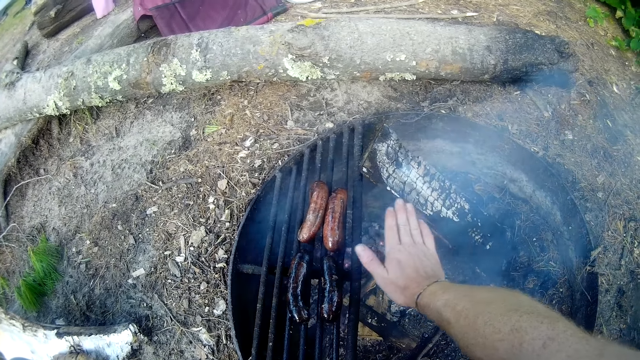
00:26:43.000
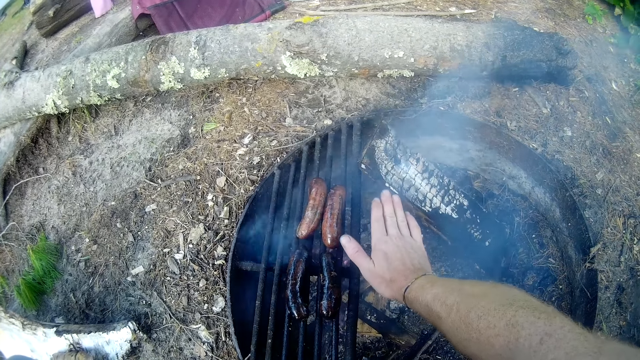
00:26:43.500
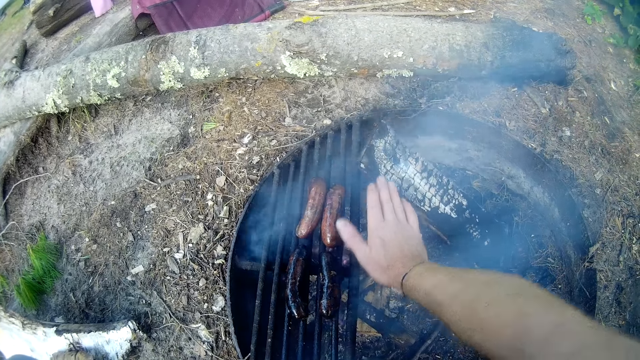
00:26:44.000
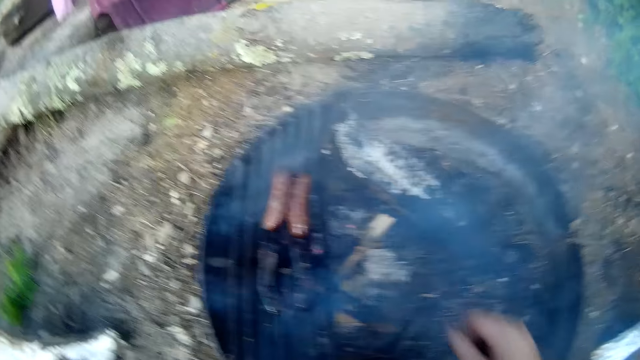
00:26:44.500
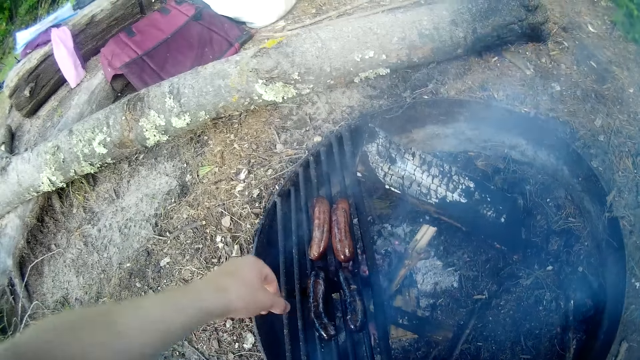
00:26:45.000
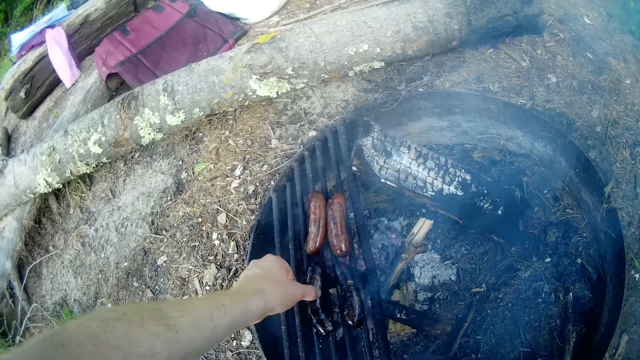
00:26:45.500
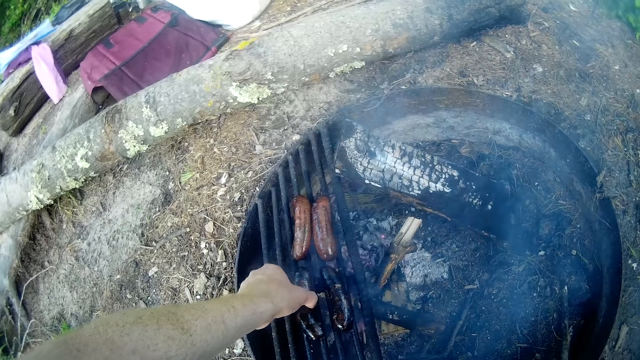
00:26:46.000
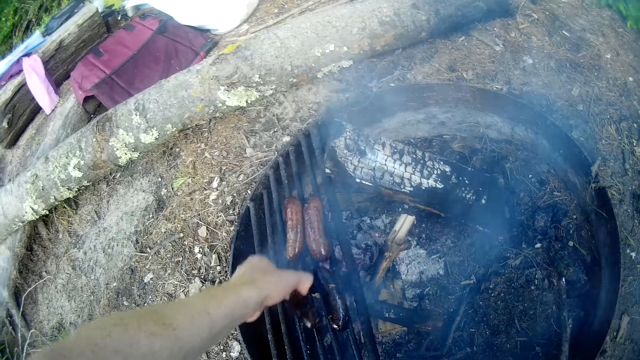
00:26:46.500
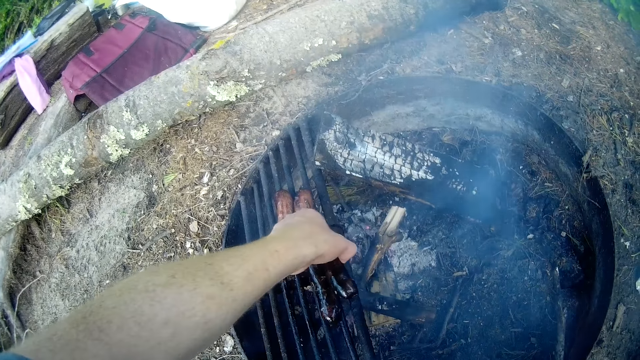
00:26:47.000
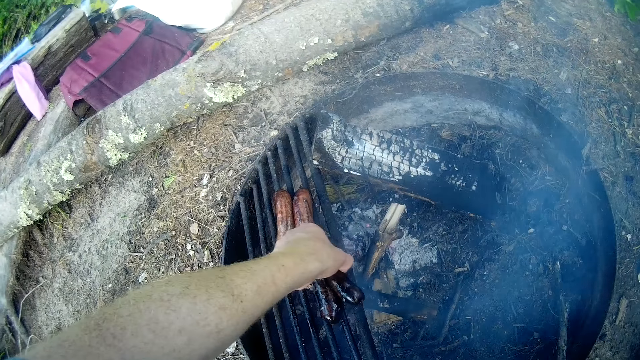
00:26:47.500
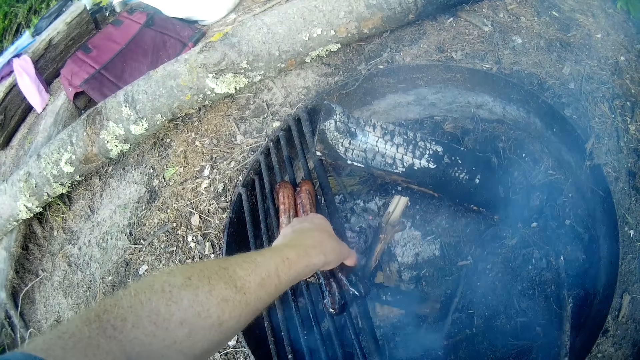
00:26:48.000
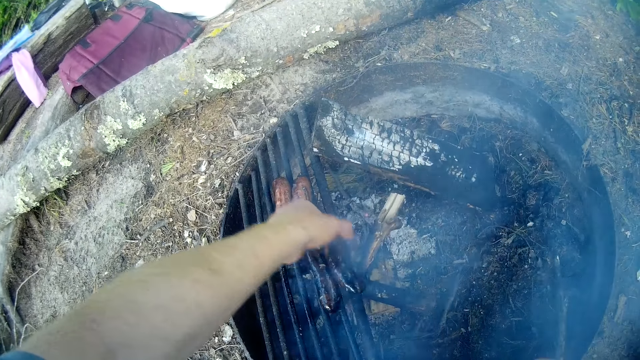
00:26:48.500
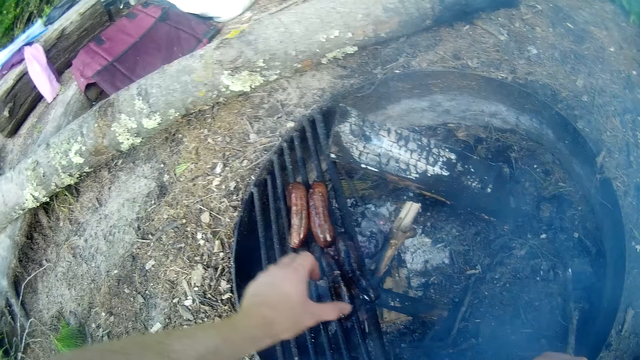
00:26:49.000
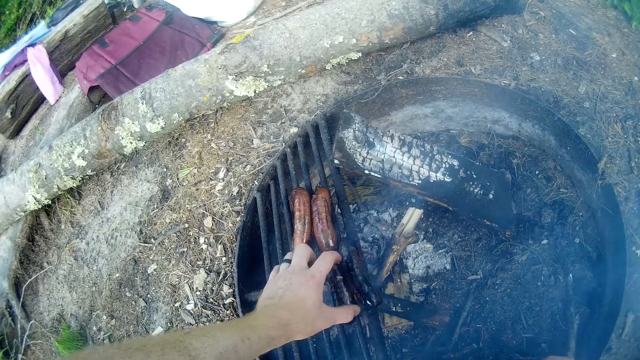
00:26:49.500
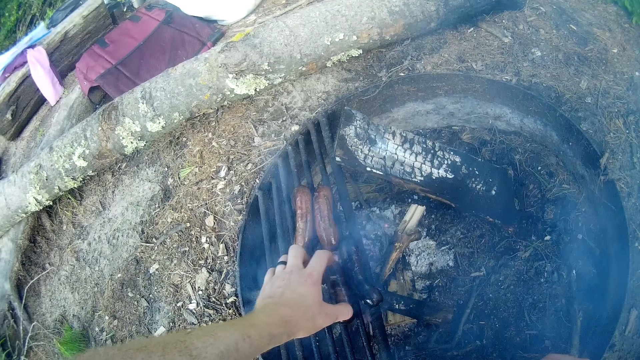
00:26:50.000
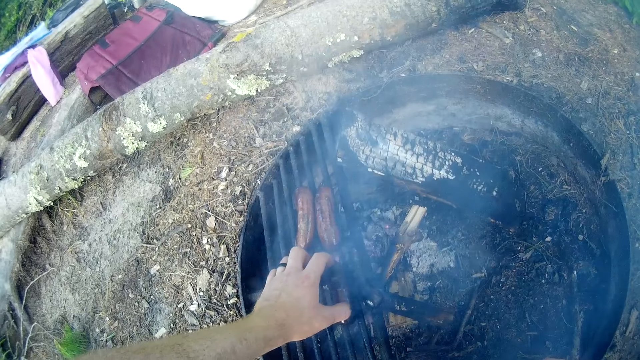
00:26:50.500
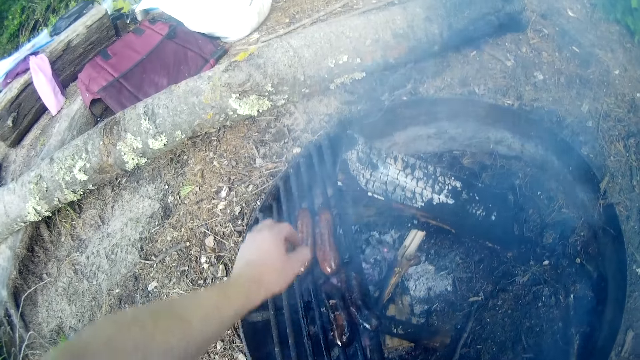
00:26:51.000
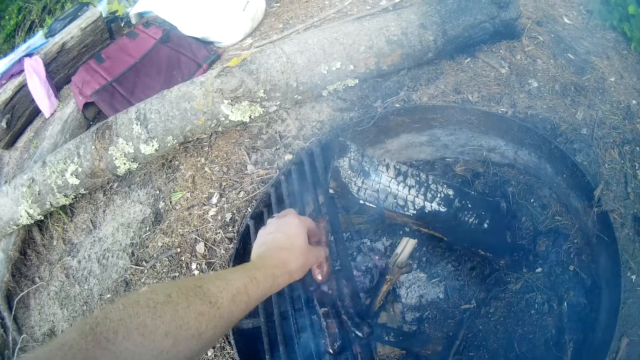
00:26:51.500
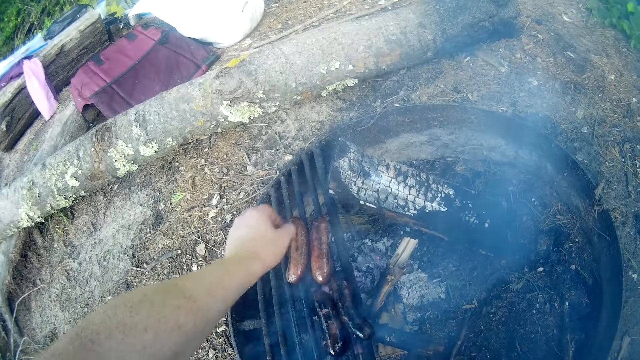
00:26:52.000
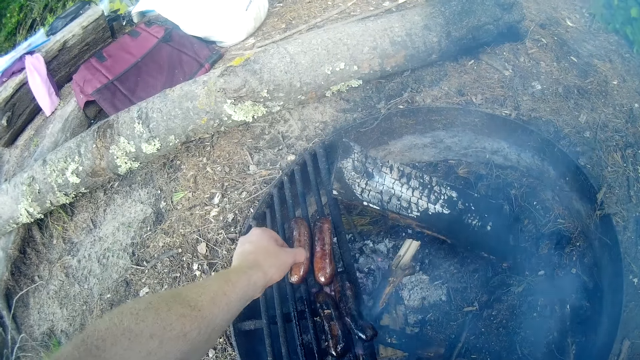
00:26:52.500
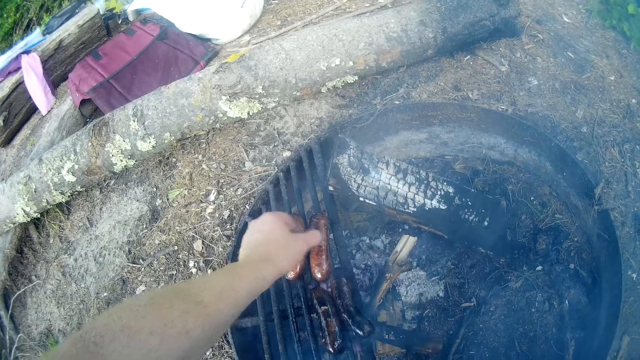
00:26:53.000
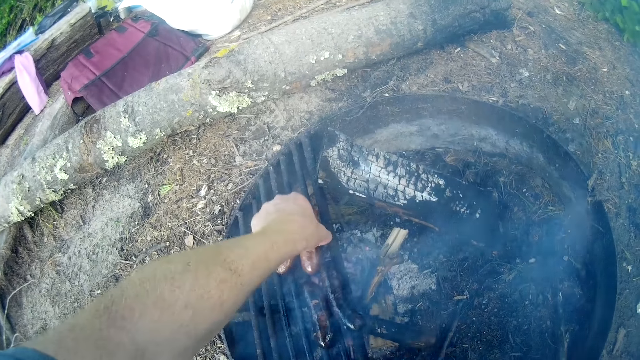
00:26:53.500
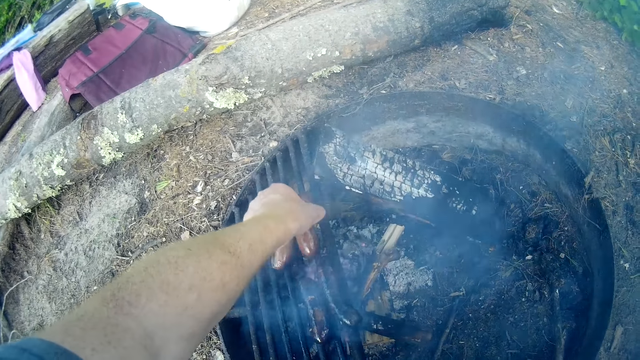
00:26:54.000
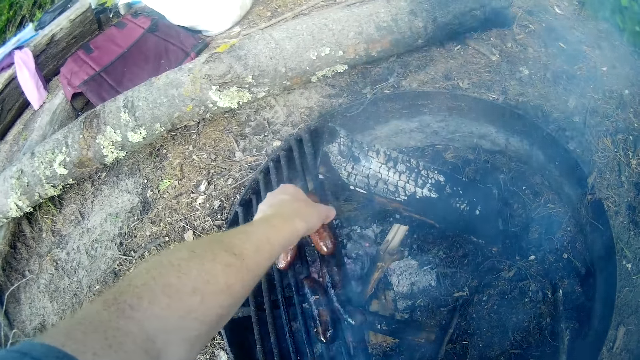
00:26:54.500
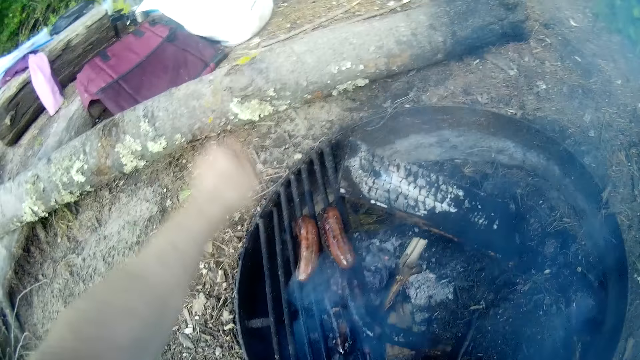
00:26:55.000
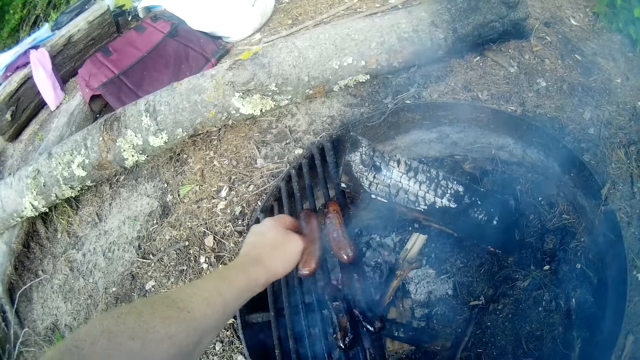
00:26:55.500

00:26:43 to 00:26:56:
The camera wearer moves the fourth sausage on the fire. They move the third sausage on the fire. They move the first sausage on the fire. They move the second sausage on the fire. They move the first sausage on the fire.

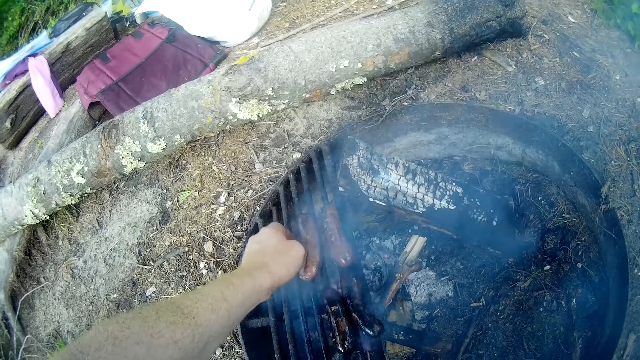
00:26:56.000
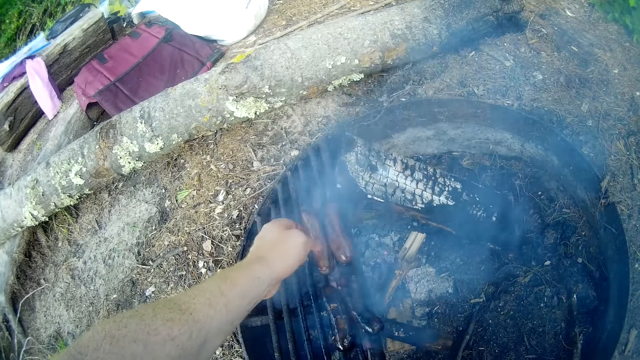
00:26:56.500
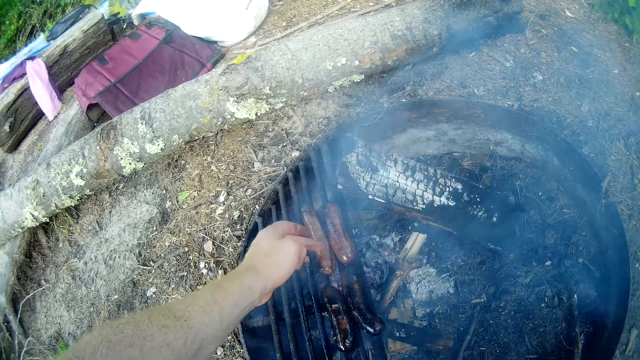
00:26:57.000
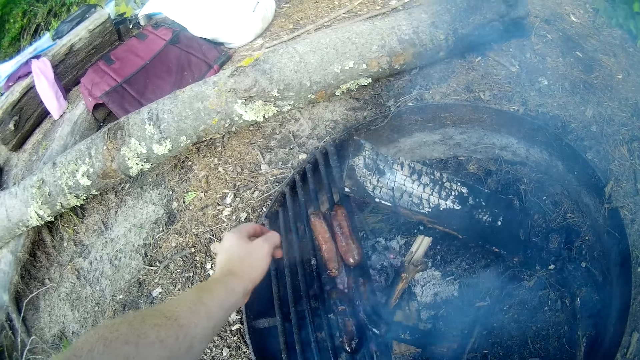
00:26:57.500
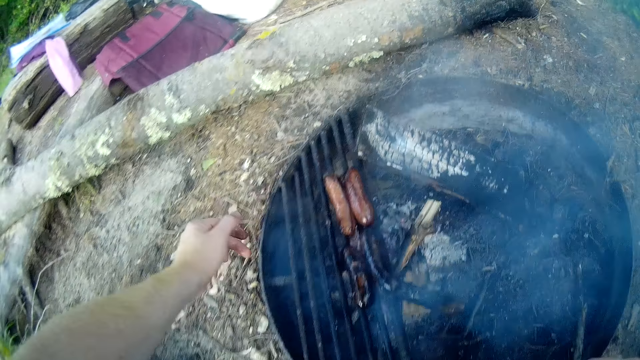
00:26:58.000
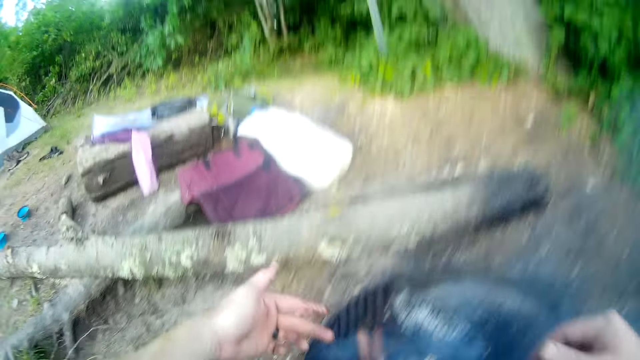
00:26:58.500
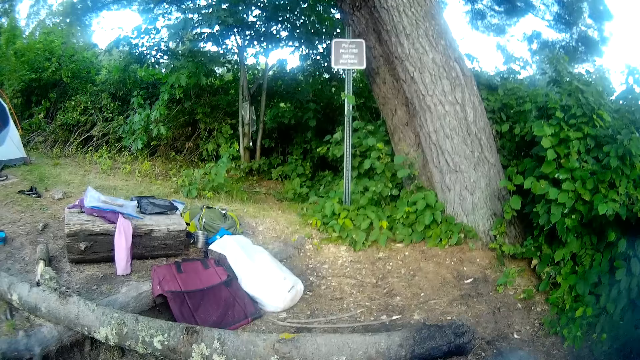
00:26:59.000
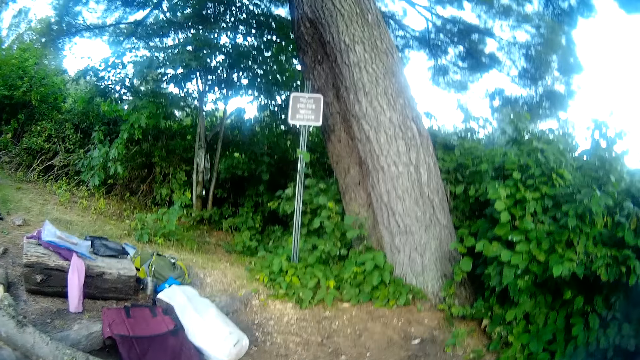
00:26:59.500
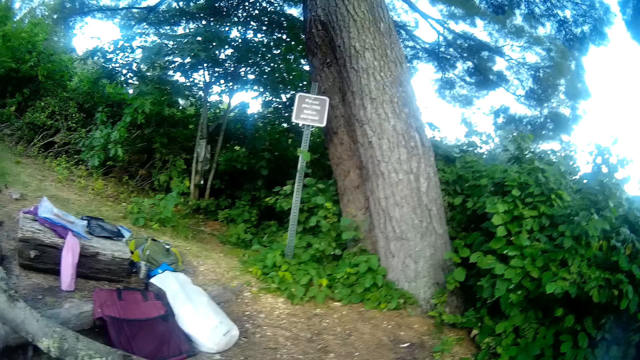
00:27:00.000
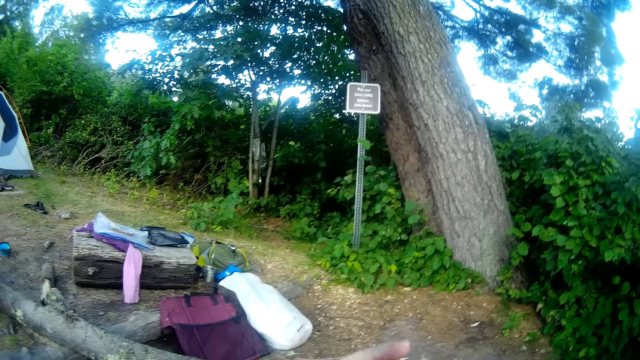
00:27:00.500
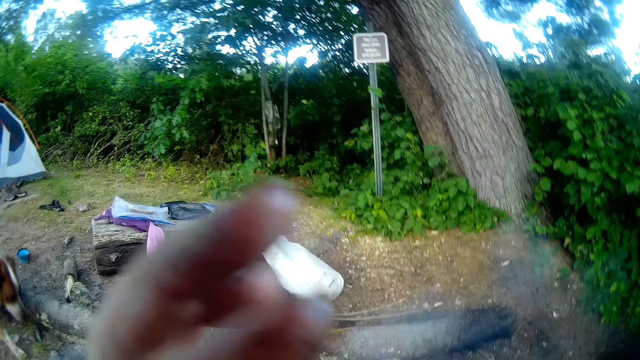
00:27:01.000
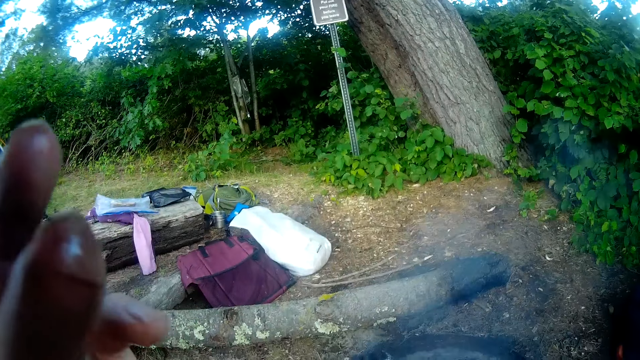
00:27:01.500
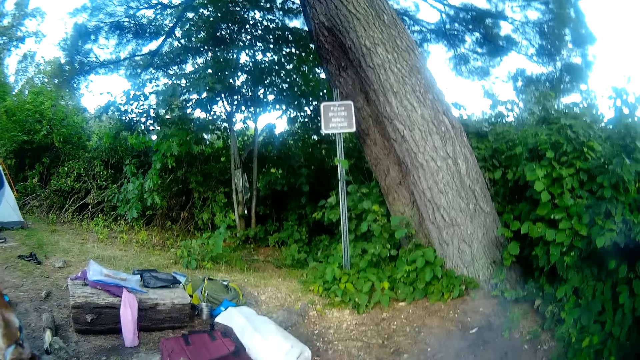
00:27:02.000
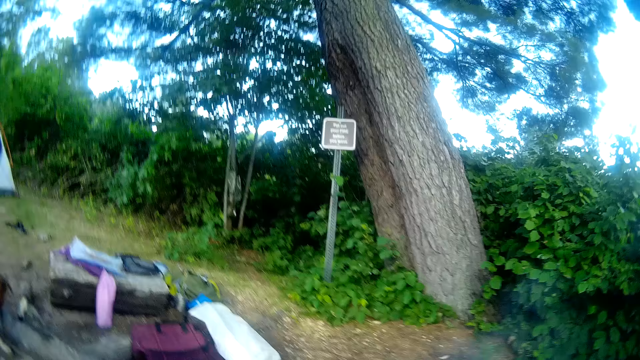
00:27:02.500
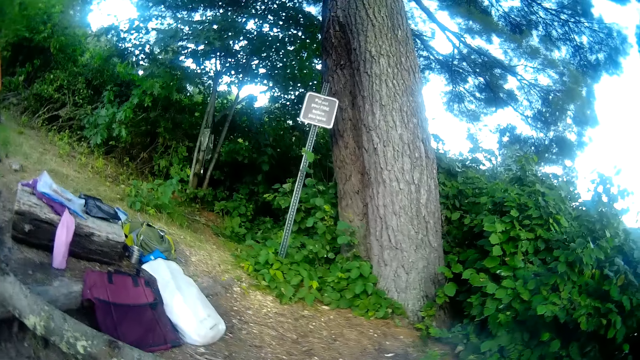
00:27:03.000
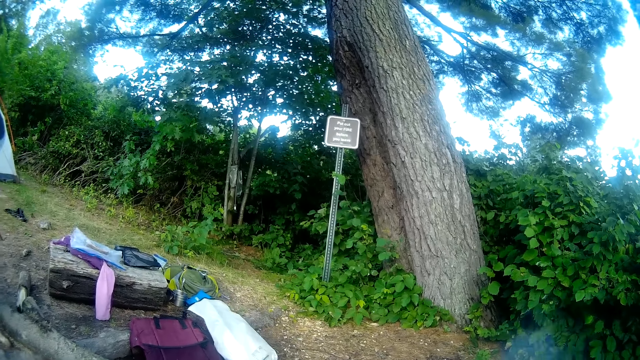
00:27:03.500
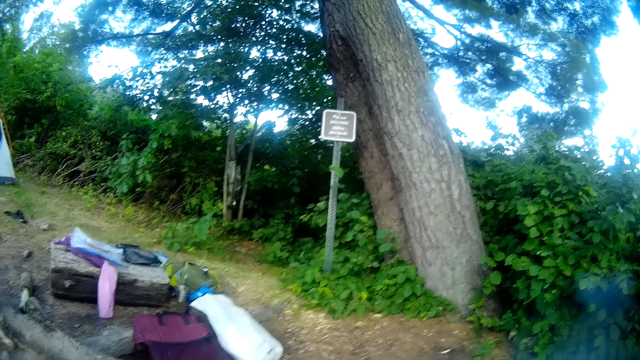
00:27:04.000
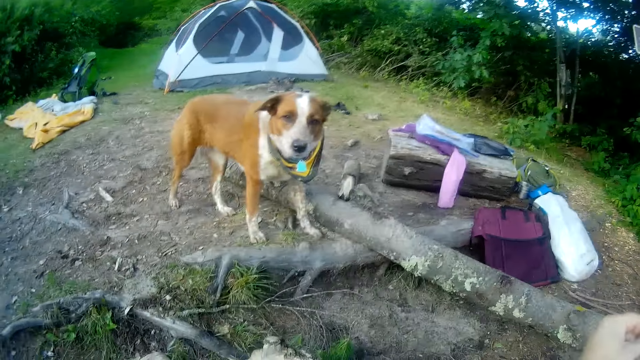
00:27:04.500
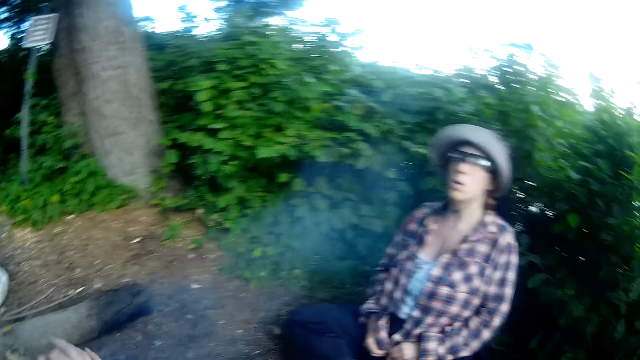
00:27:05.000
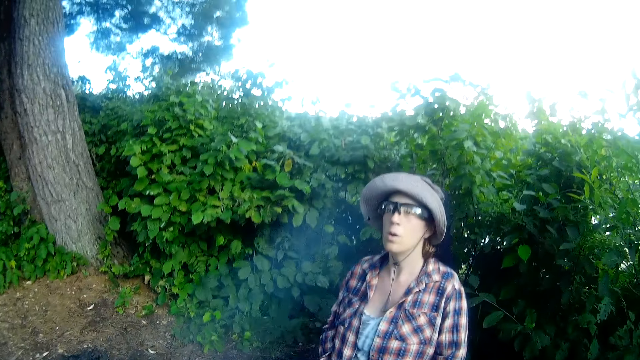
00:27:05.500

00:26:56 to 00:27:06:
The camera wearer moves the second sausage on the fire. They look around the camp site. They do something. They look around the camp site.
